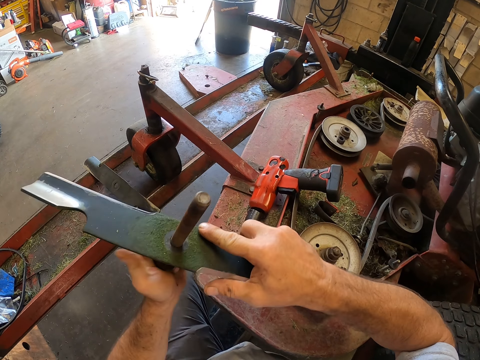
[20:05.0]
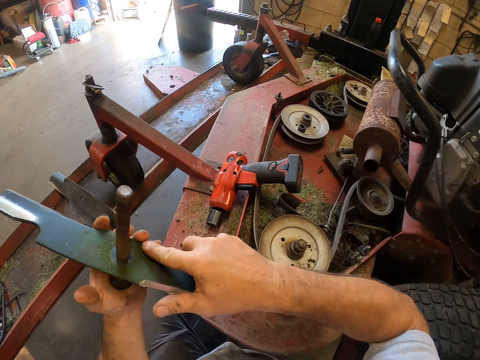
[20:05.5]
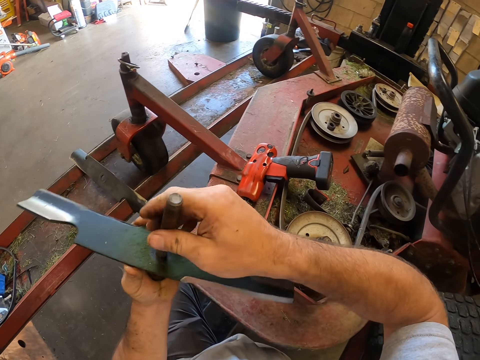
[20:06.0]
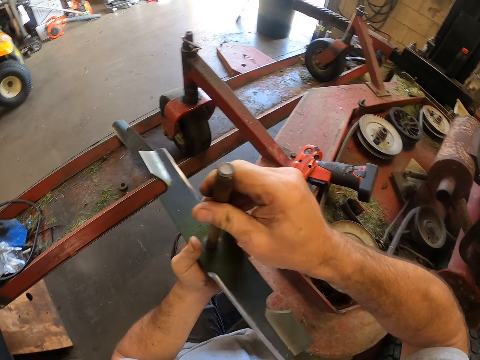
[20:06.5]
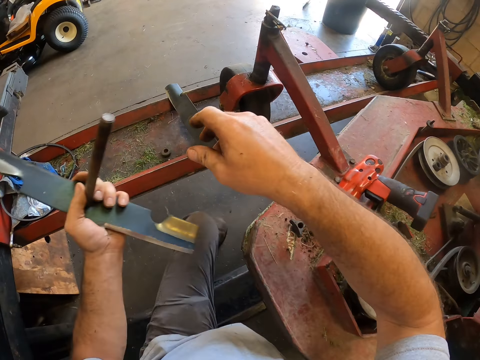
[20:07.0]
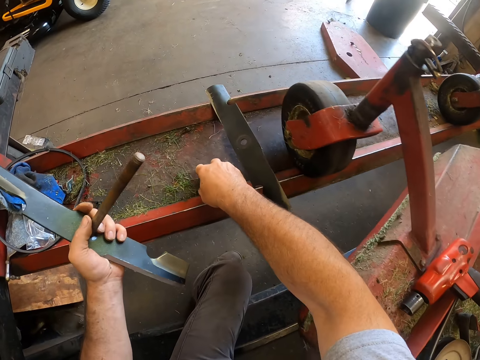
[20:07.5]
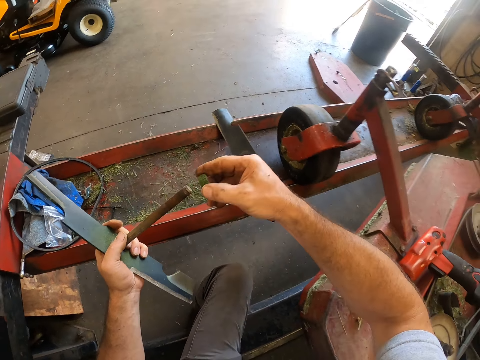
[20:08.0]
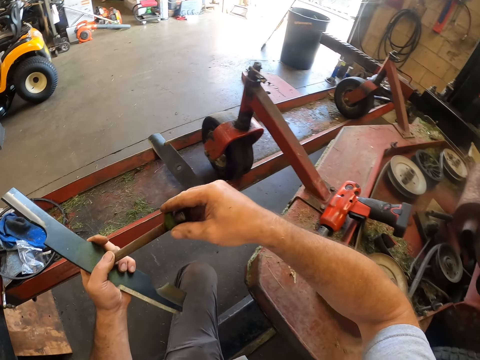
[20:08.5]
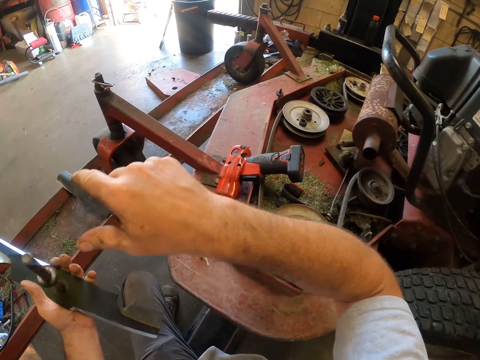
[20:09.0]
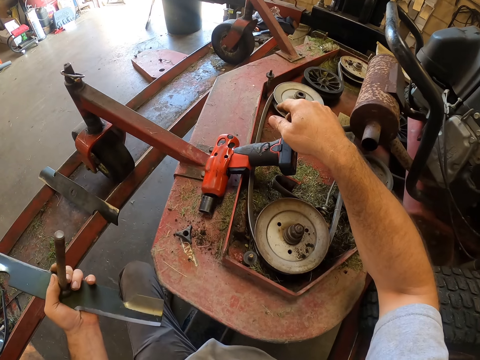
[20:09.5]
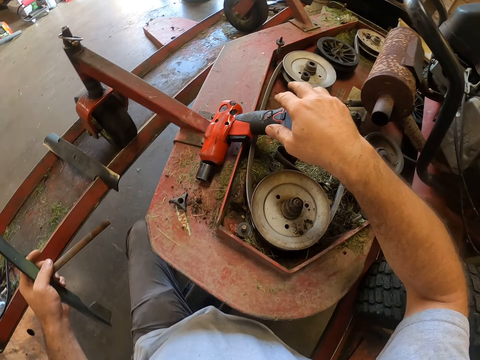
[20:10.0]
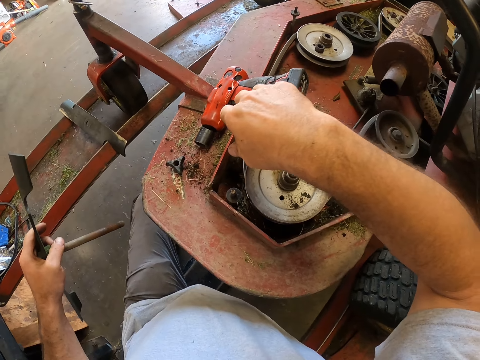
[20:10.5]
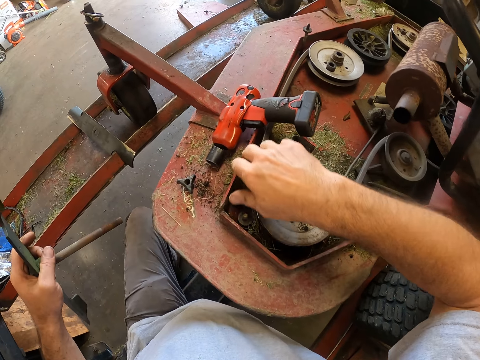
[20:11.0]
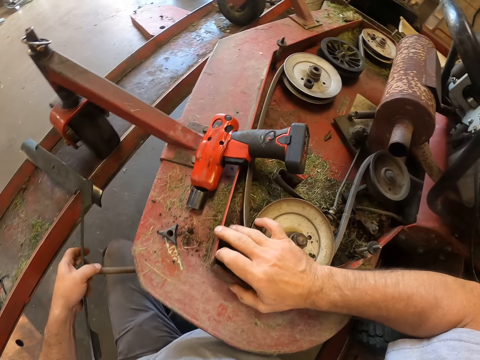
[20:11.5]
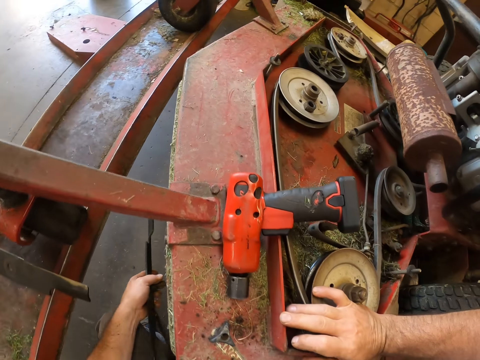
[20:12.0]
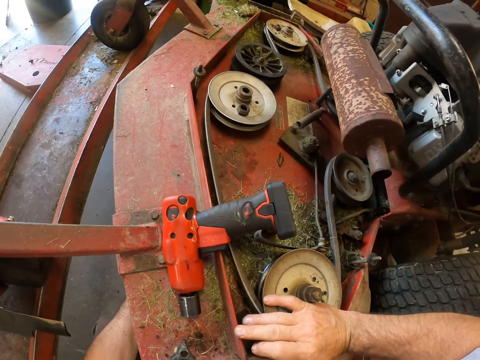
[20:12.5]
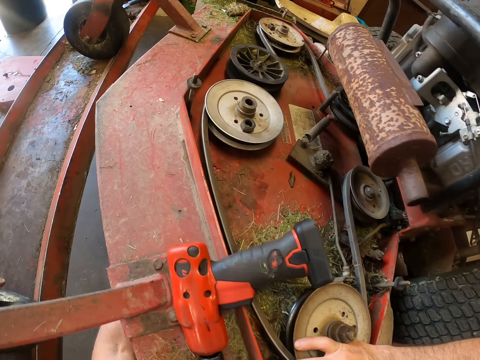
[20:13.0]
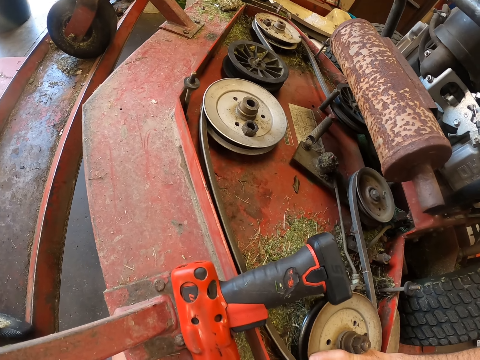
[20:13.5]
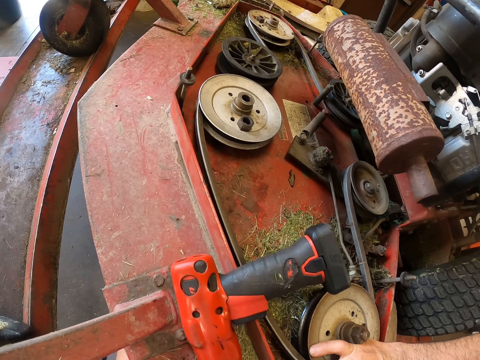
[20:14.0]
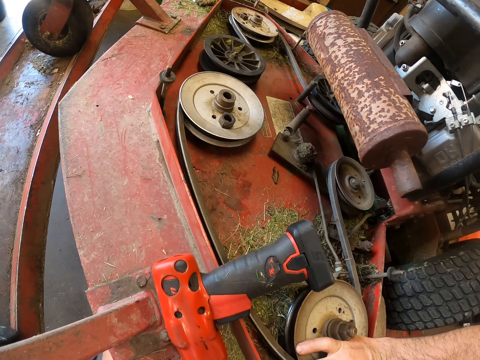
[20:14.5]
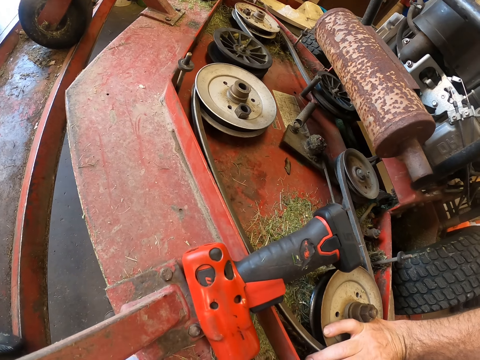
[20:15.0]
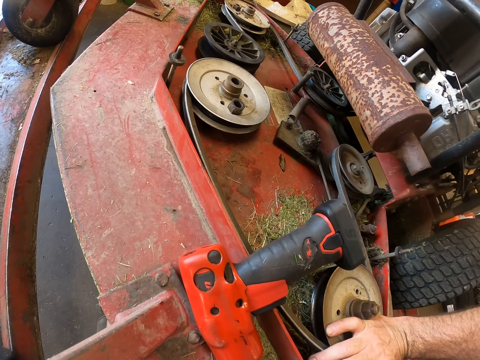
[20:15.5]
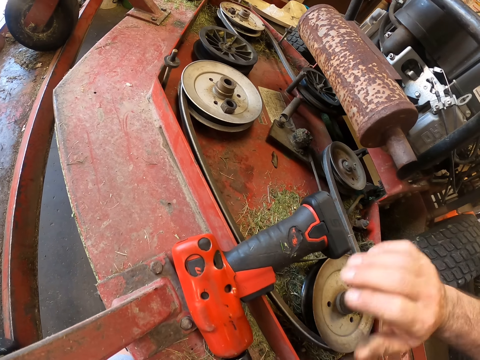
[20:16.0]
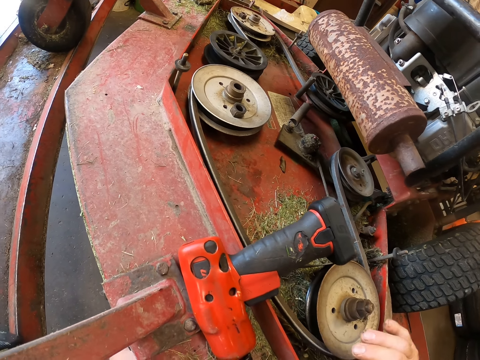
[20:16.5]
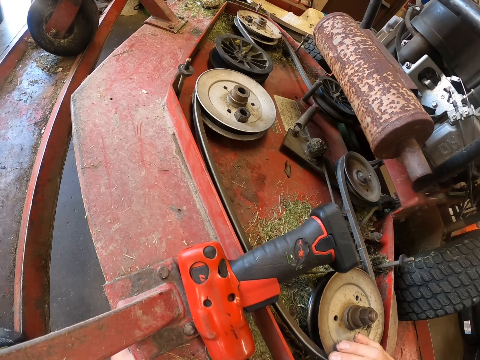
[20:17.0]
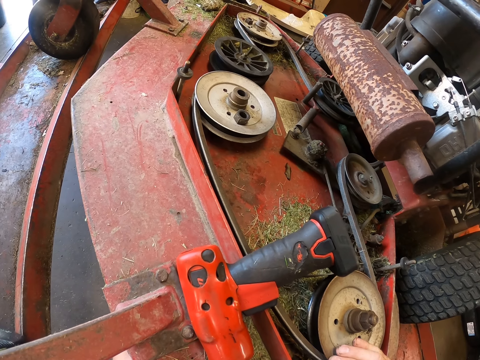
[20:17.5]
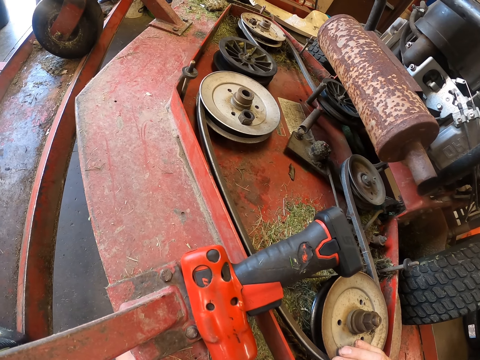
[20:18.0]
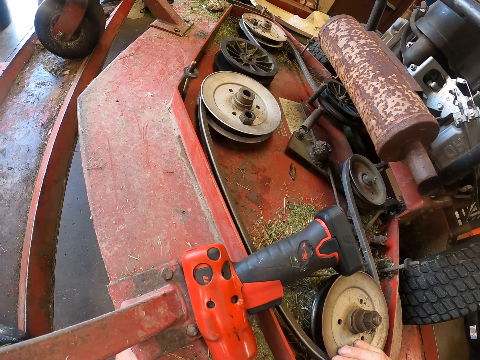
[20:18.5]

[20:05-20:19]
The camera wearer picks a bolt on the lift stand with his right hand. He inserts the bolt in the rod. He touches the lawn mower with his right hand. He attaches the lawn mower blade to the lawn mower. He moves the blade beneath the machine.

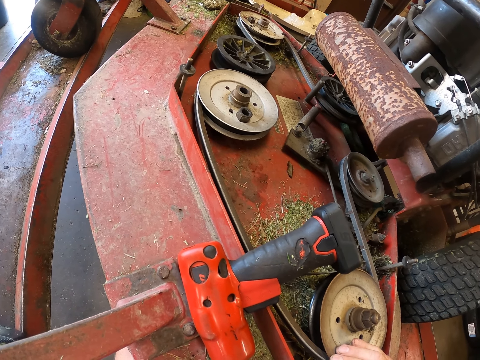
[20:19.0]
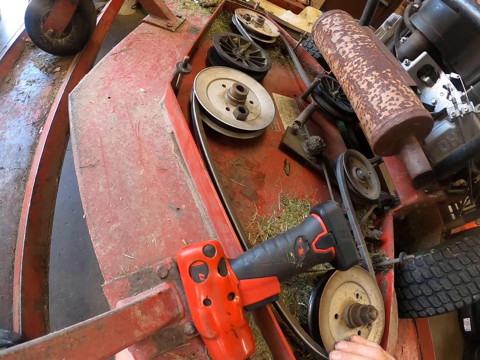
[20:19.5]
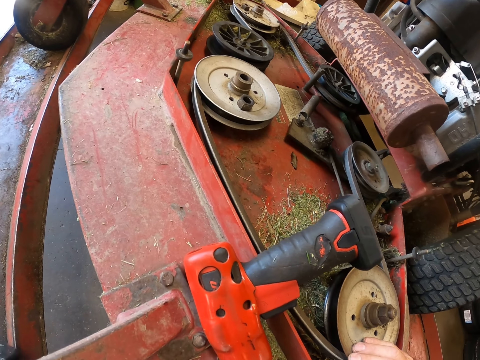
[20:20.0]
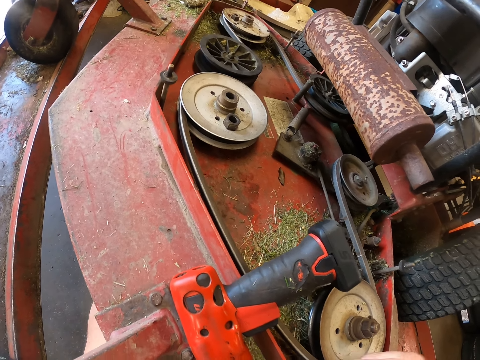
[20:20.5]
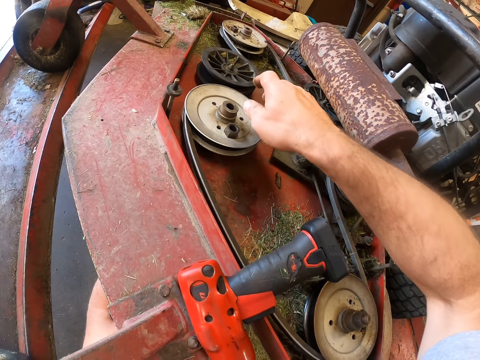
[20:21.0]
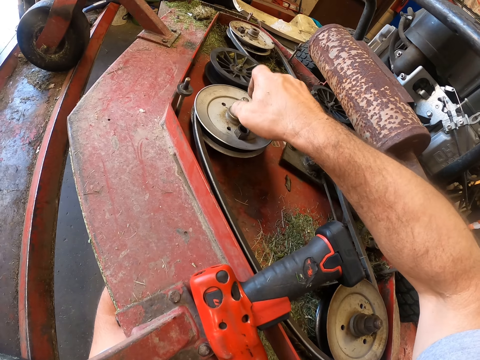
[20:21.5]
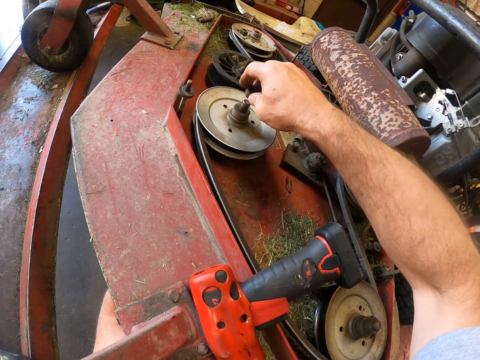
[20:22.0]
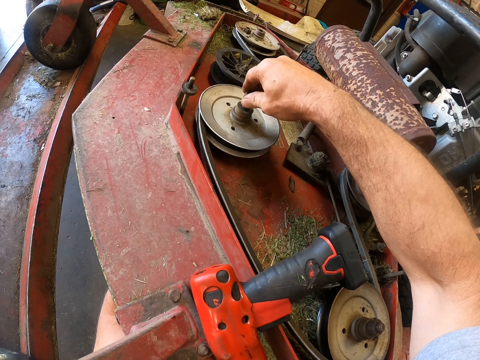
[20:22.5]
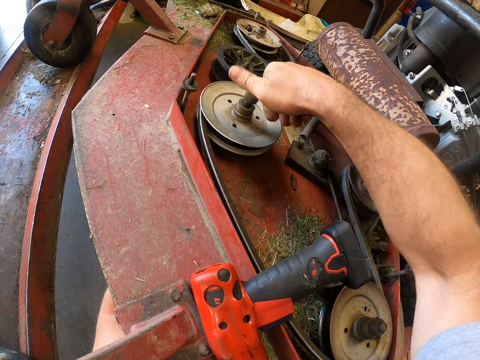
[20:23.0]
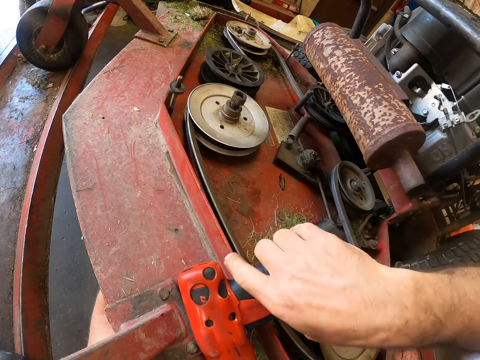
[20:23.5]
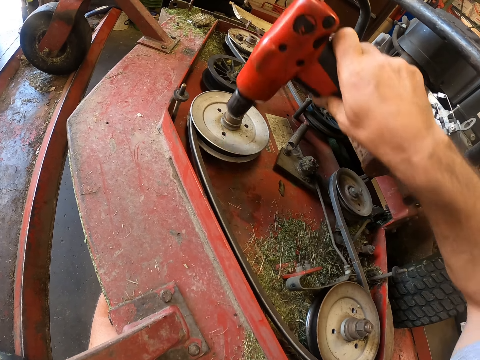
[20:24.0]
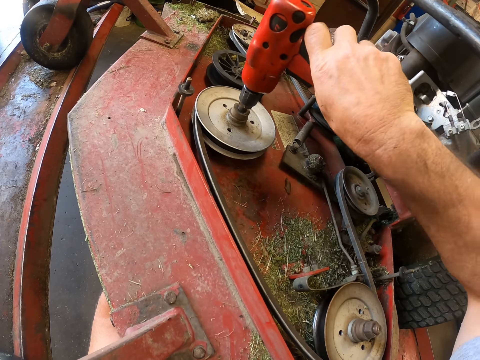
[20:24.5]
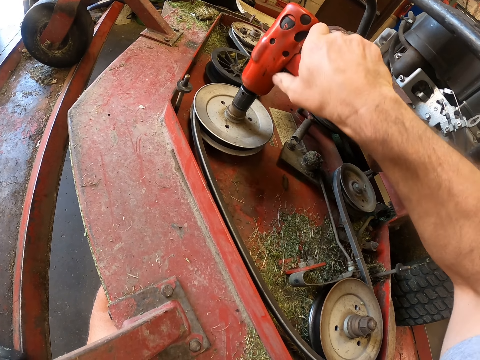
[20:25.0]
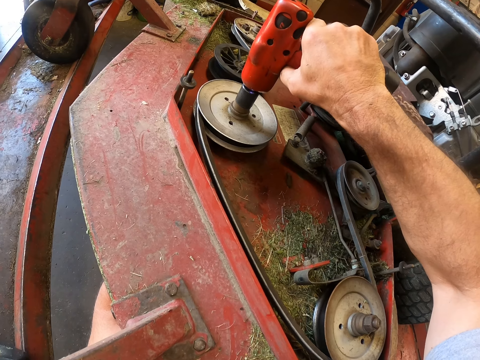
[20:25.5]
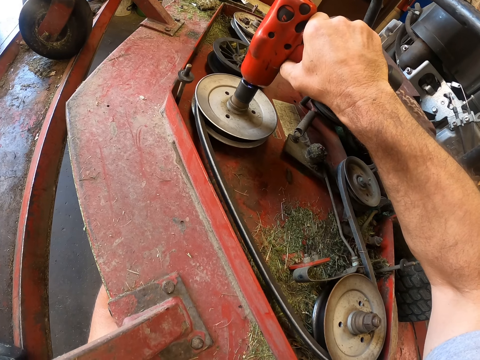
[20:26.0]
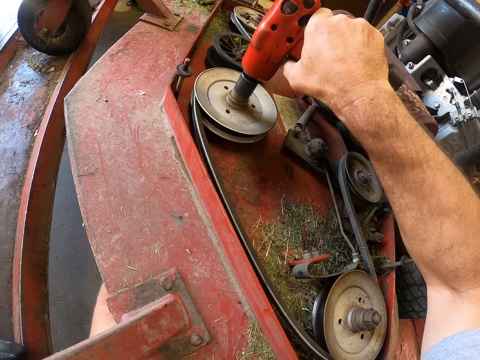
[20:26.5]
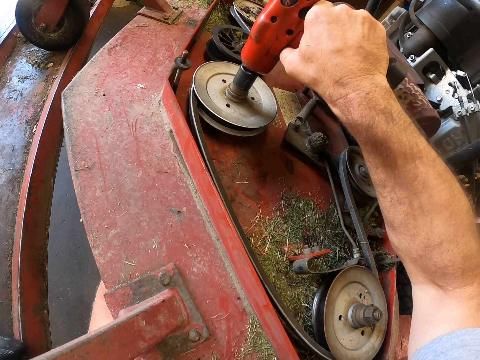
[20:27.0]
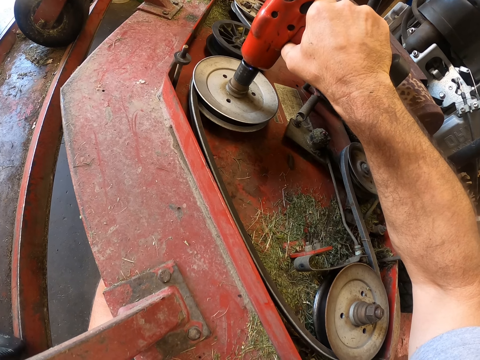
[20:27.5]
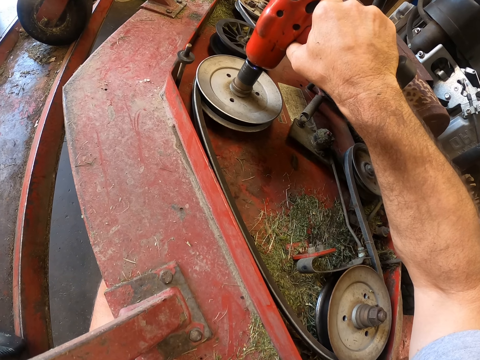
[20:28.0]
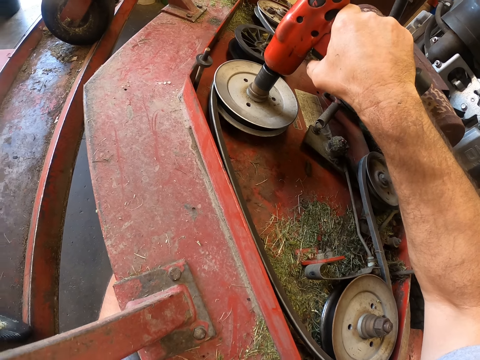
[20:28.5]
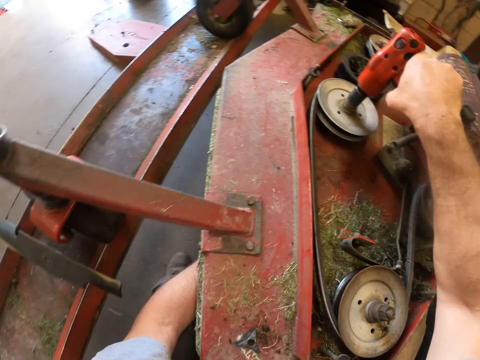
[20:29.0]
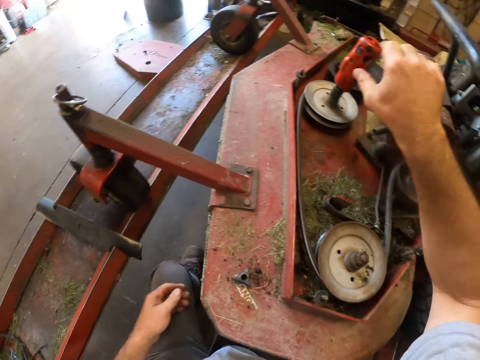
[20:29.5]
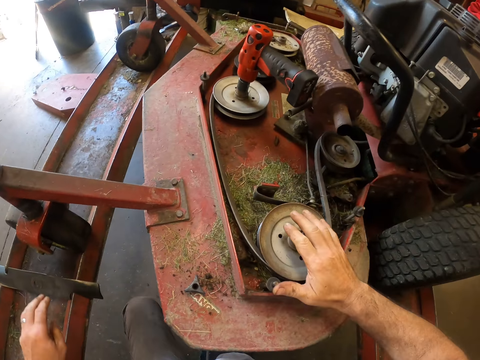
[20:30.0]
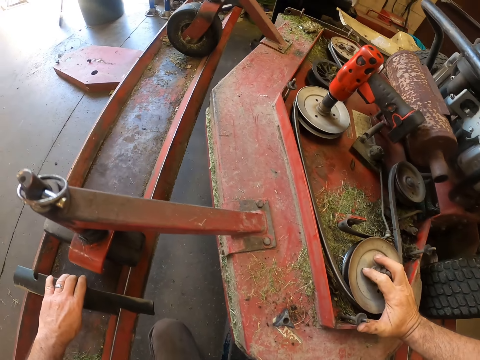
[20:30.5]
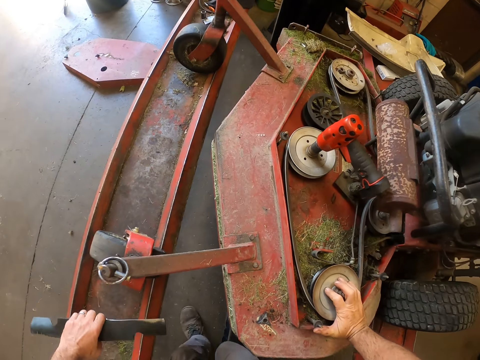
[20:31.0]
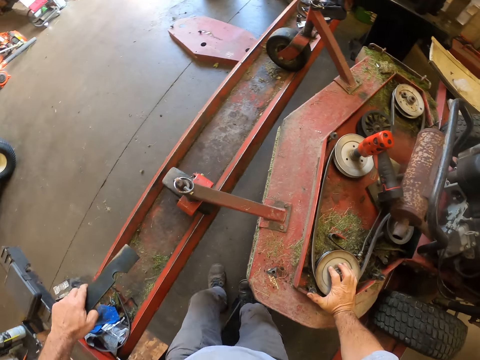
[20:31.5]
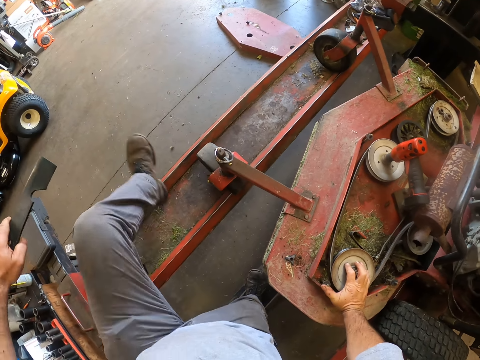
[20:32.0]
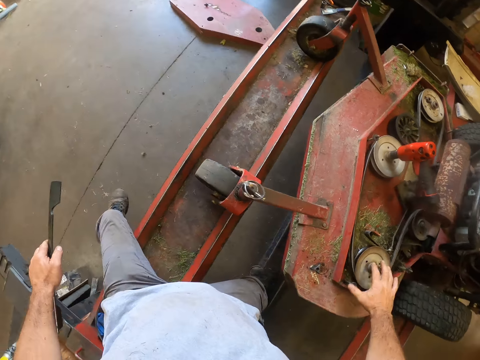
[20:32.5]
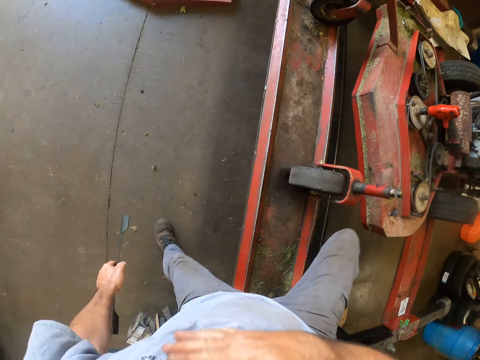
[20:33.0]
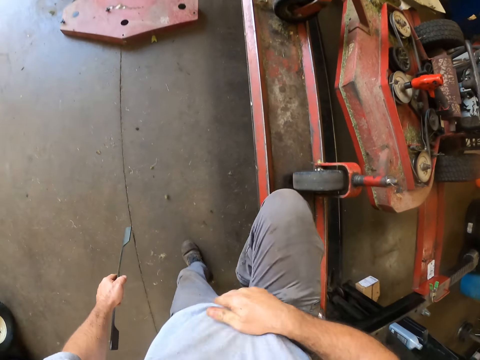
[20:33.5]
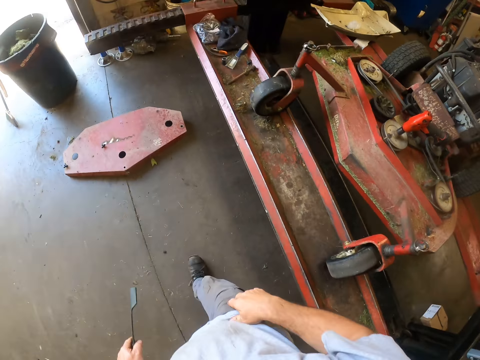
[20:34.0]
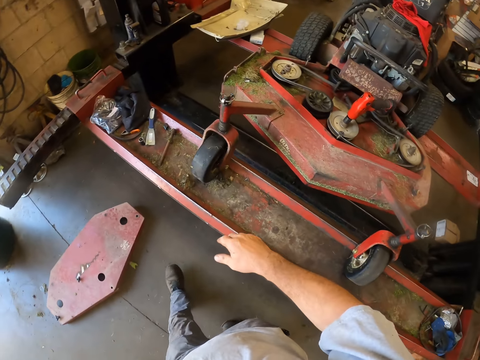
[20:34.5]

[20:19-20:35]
The camera wearer inserts the rod through another plate on the machine from beneath. He picks a bolt on the plate on the machine. He screws the bolt to the rod with his hand. He picks the electric wrench from the machine. He tightens the bolt with the wrench. He picks another rod from the lift stand with his left hand. He touches the lawn mower with his right hand. He picks a lawn mower blade from the hydraulic car lift. He stands up from the floor, walks around the garage and crosses over the lift stand.
